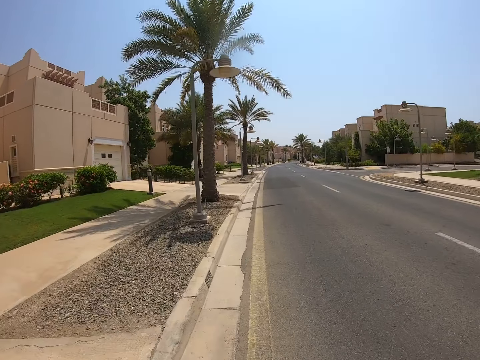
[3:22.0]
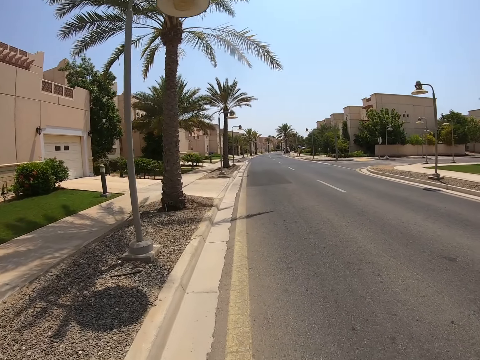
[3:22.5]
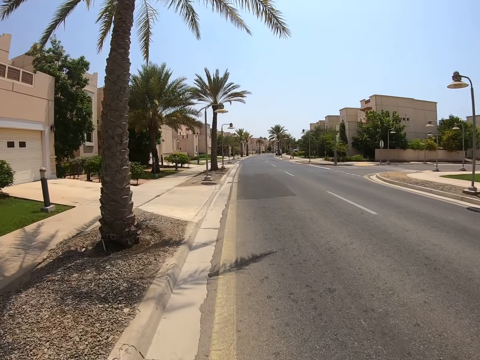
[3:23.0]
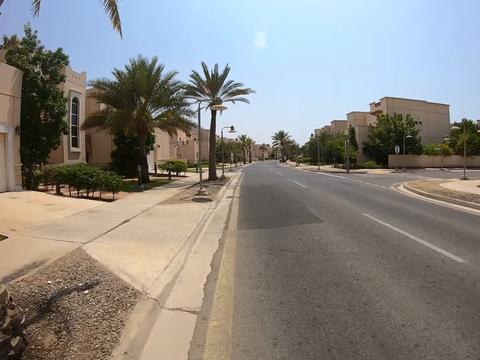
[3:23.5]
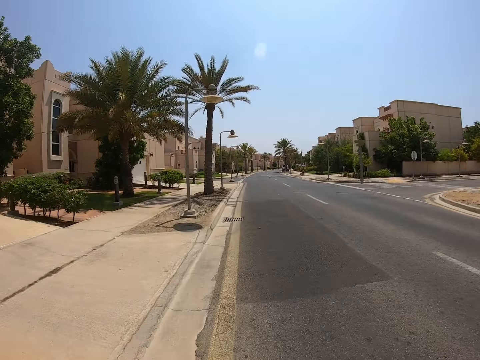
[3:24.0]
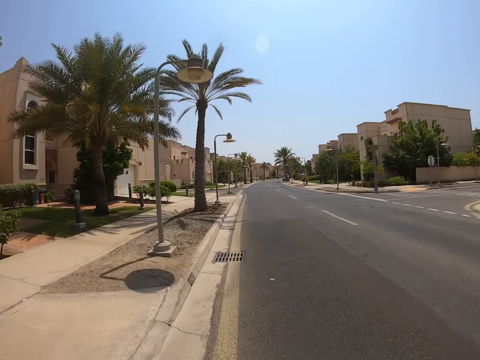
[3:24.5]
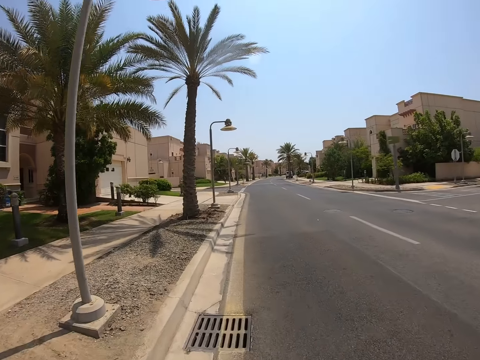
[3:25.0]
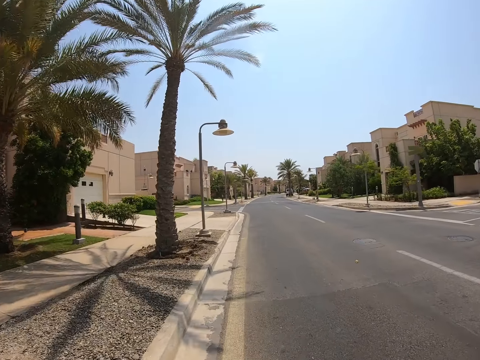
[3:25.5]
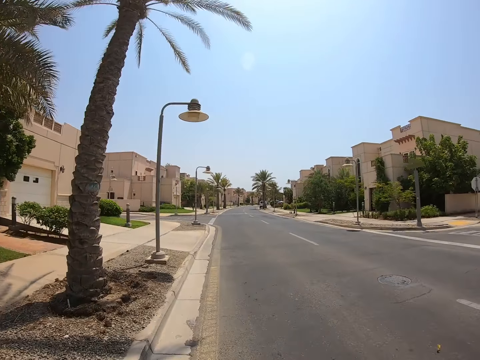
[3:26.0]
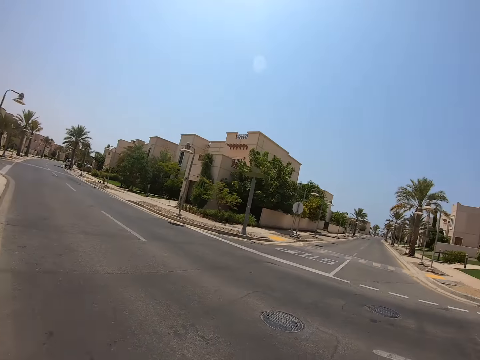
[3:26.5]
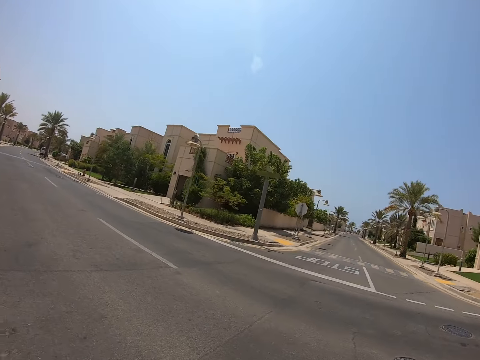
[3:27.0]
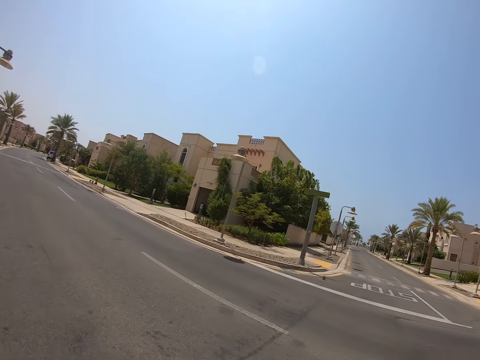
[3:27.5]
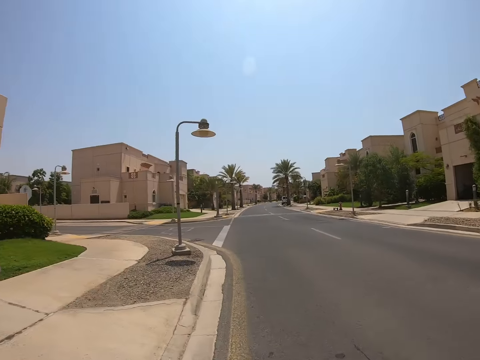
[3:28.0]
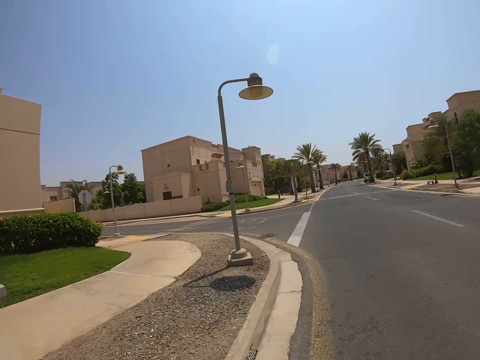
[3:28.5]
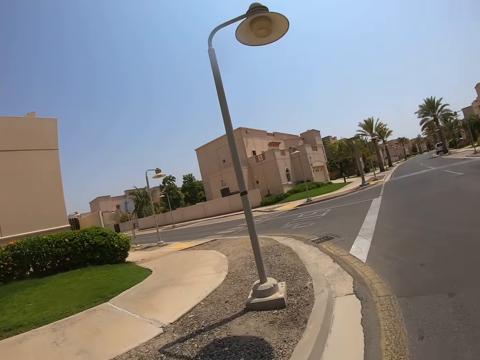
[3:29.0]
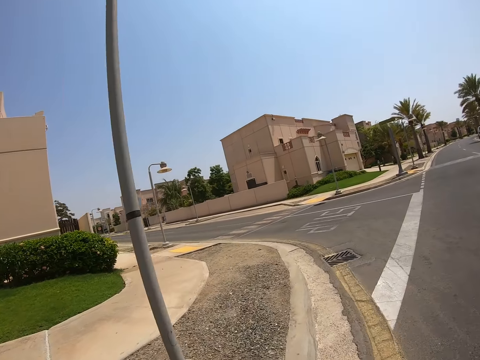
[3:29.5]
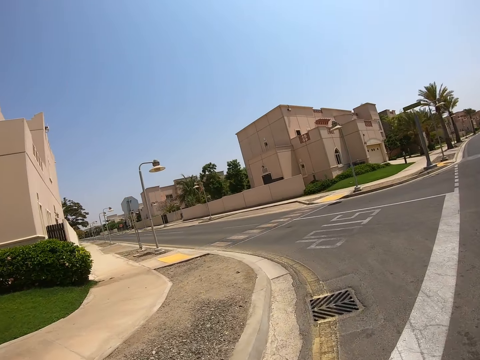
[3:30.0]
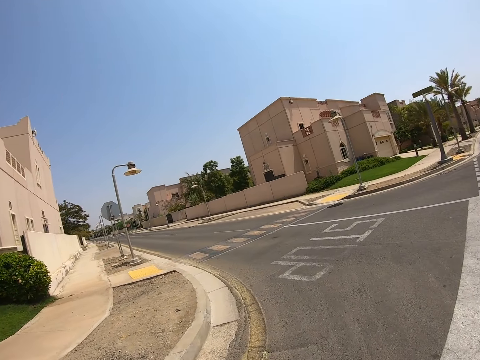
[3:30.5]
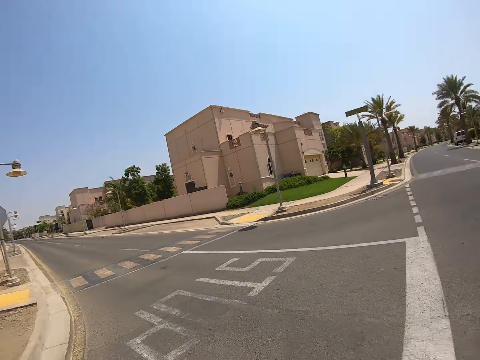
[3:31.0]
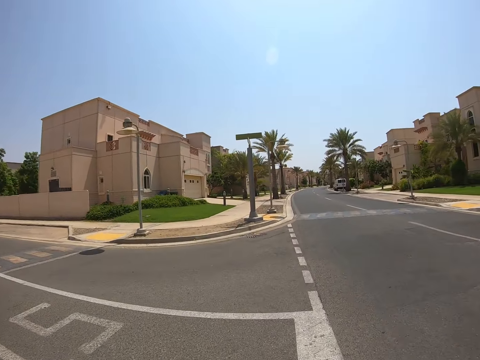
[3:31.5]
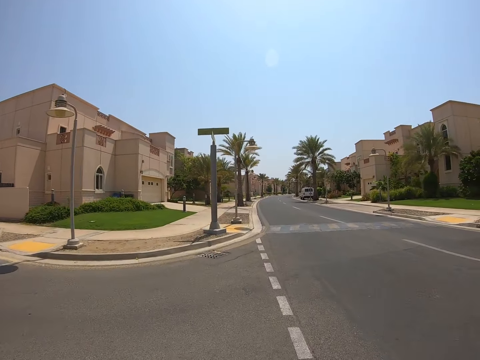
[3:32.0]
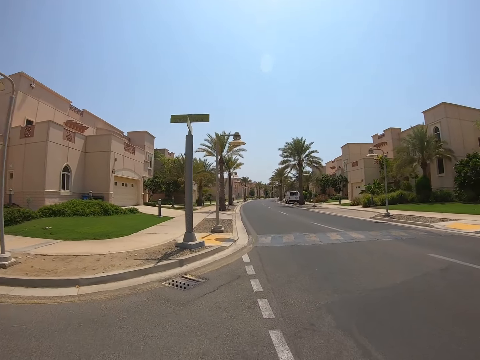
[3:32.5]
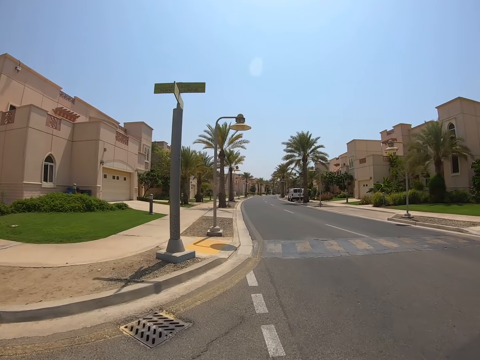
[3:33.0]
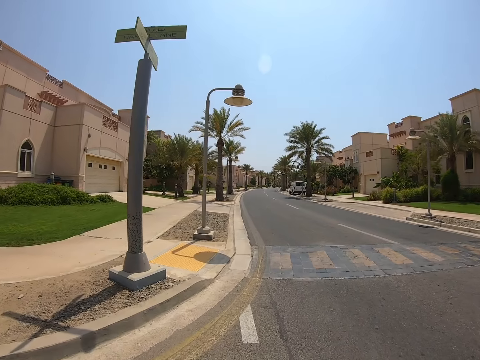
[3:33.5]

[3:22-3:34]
The camera wearer stares at the road. They cycle the bicycle.

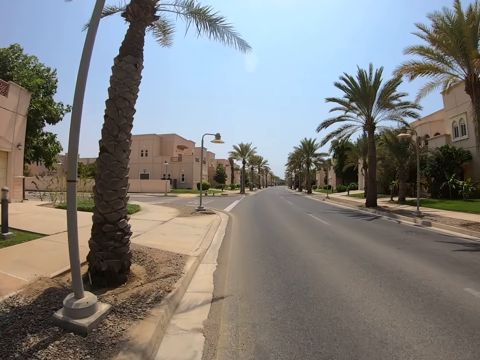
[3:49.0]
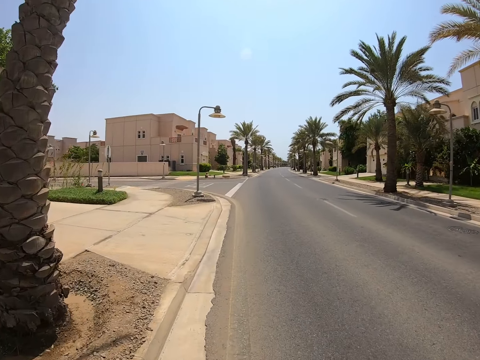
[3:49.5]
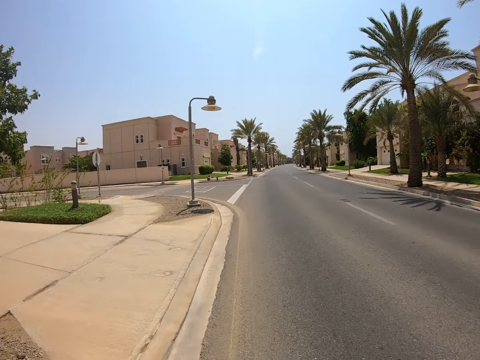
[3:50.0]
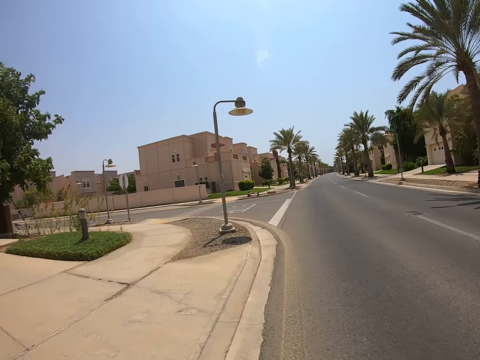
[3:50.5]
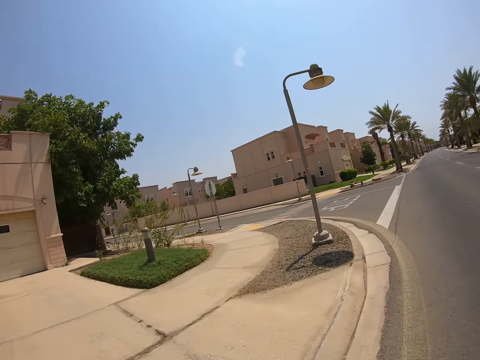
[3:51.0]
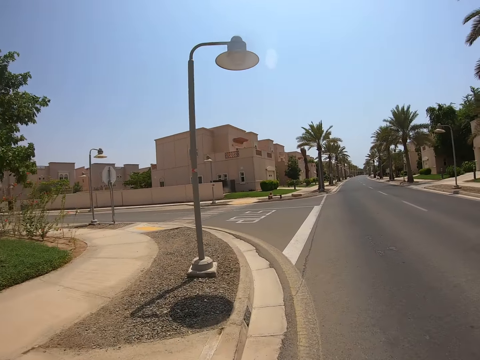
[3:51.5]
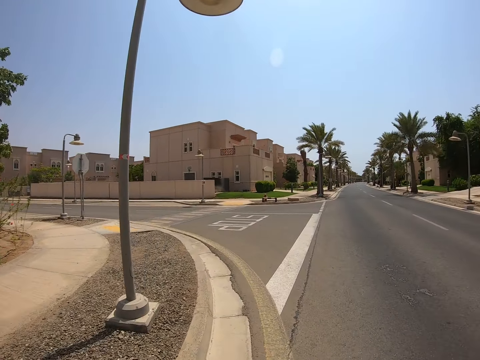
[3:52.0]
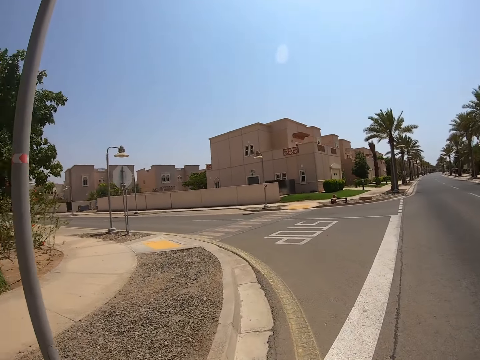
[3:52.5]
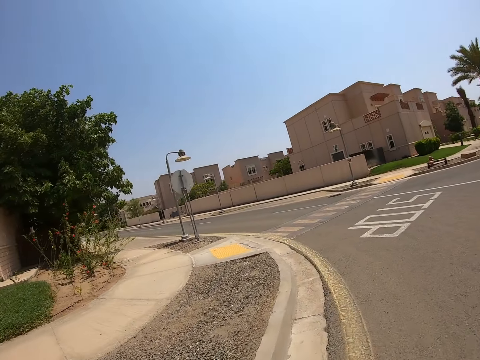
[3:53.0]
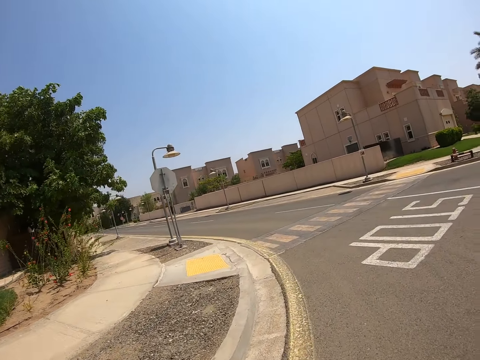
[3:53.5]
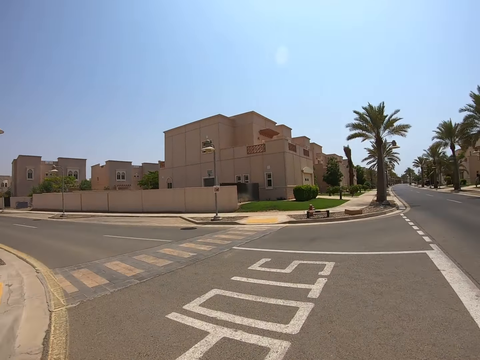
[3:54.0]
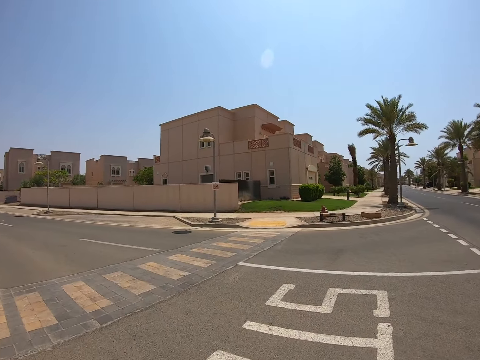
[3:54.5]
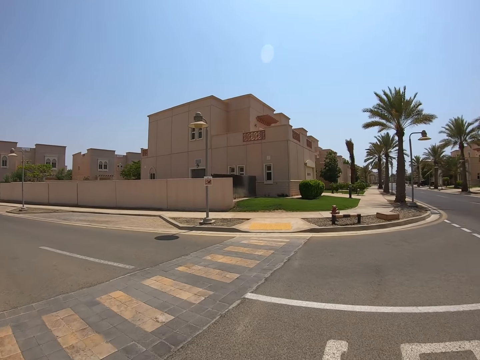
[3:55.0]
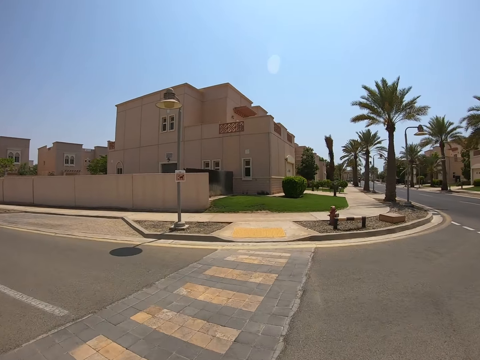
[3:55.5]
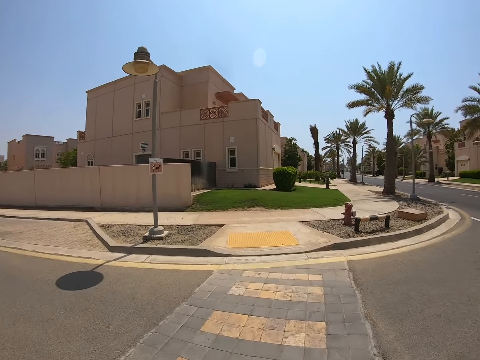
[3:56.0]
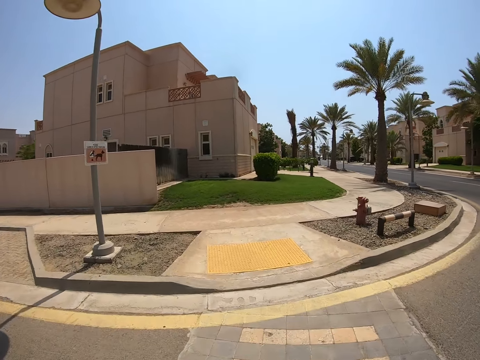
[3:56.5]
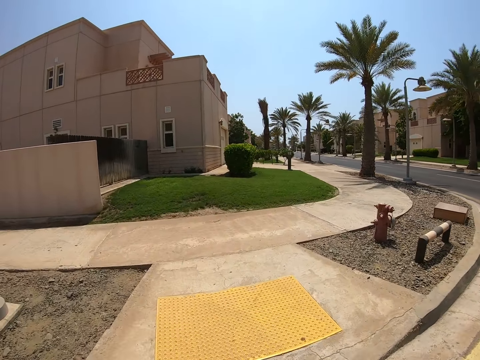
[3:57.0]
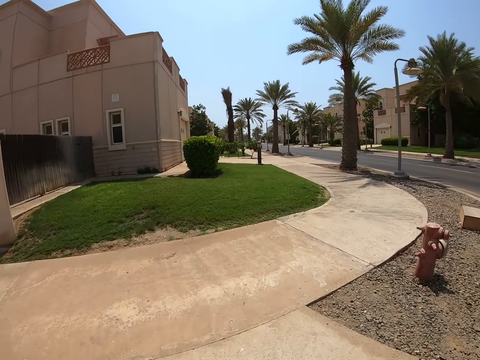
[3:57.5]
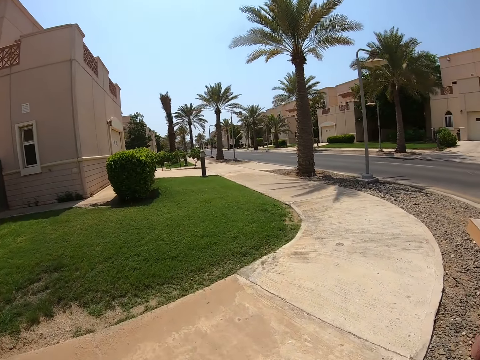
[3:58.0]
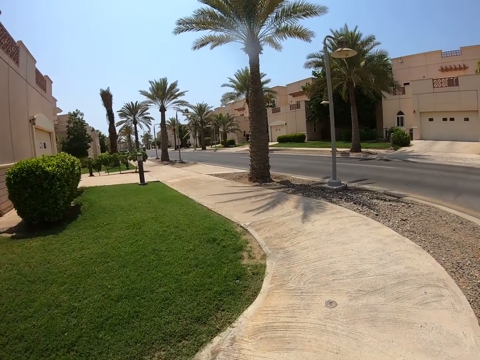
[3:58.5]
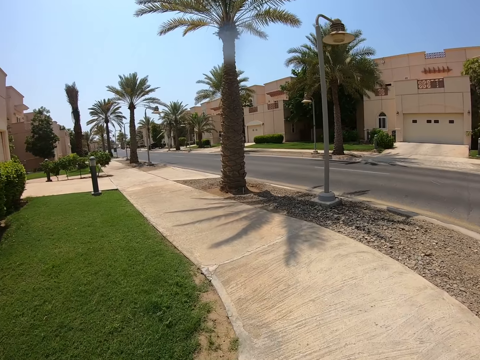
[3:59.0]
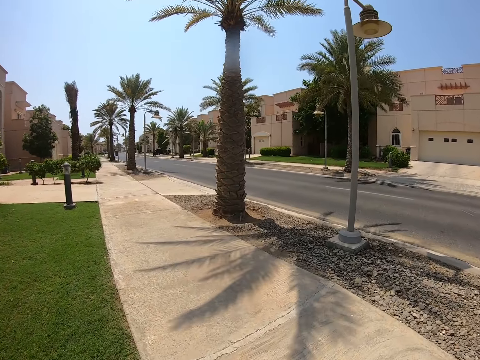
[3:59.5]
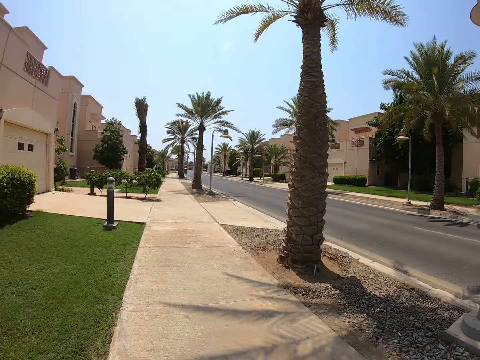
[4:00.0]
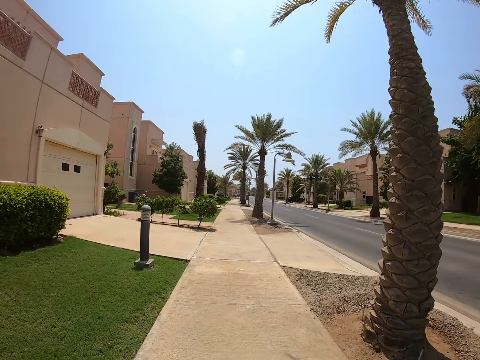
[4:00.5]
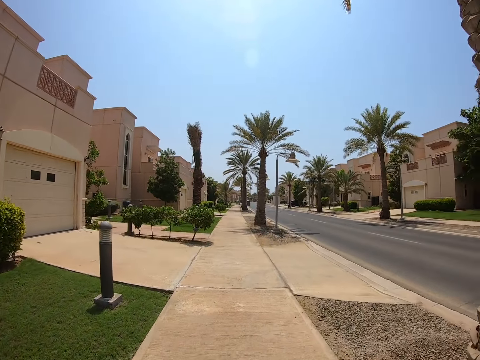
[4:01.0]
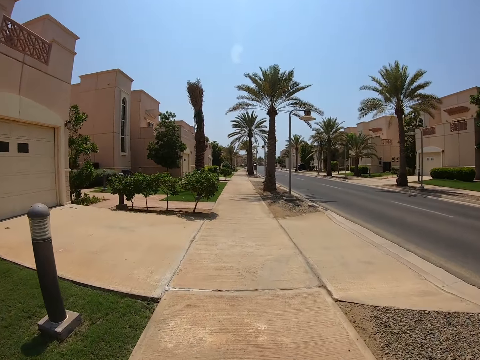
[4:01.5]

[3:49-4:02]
The camera wearer stares at the road. They continue to ride the bicycle on a pedestrian road.

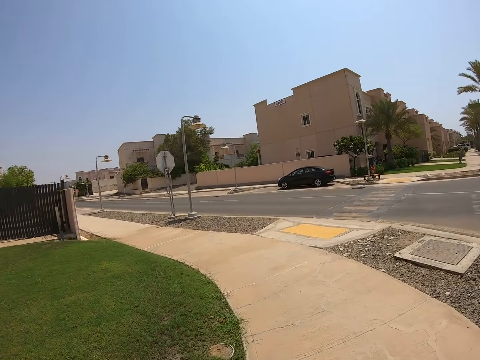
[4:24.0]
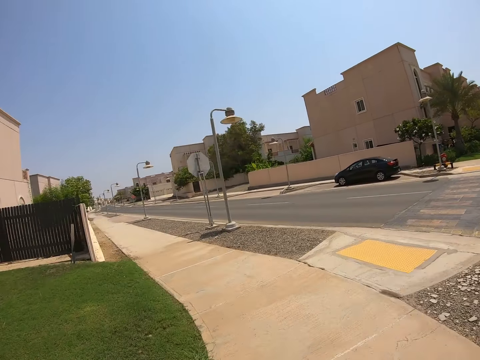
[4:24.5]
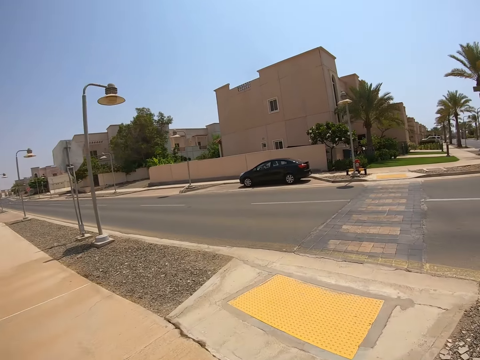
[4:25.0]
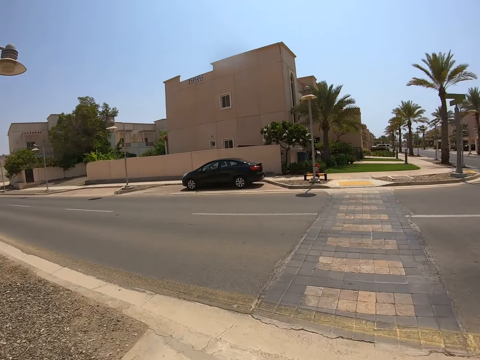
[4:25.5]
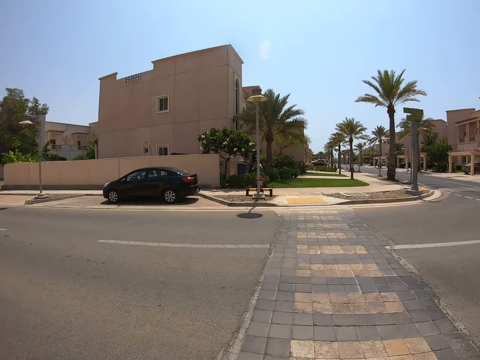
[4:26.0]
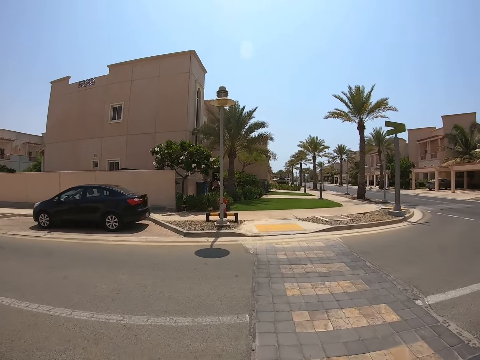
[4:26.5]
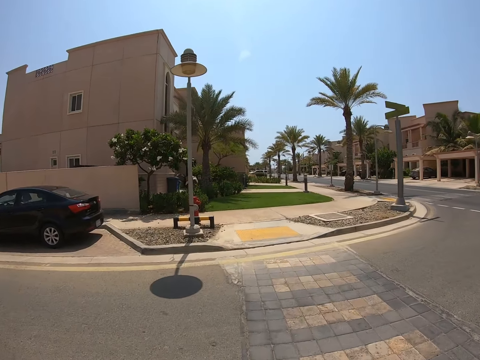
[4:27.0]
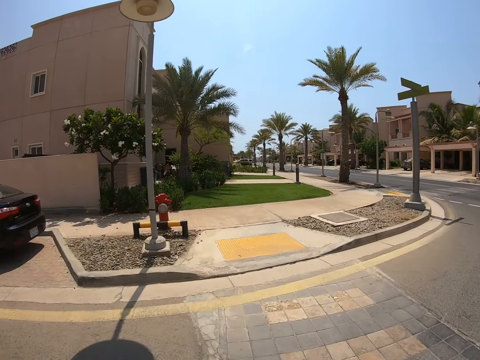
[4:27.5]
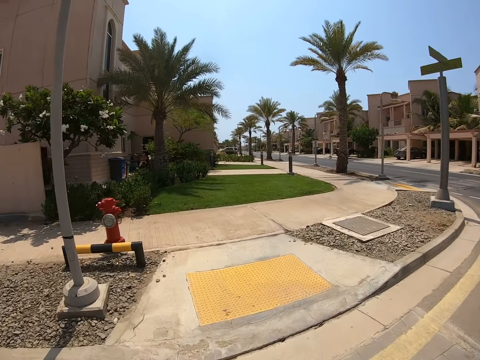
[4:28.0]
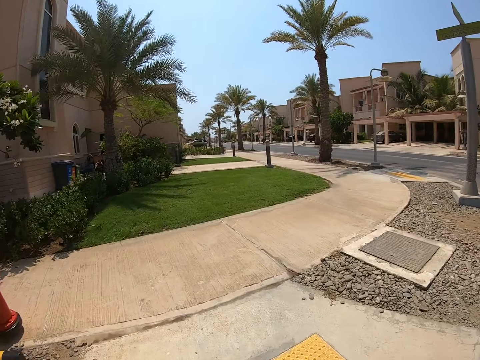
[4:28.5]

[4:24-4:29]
The camera wearer crosses the zebra crossing.
